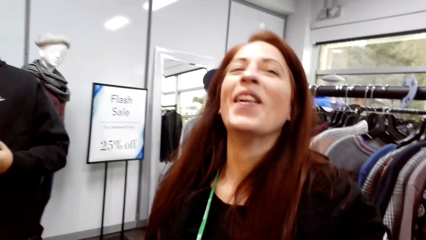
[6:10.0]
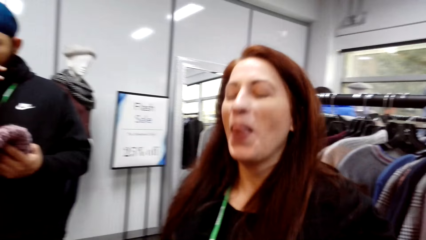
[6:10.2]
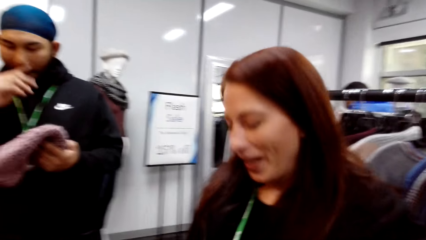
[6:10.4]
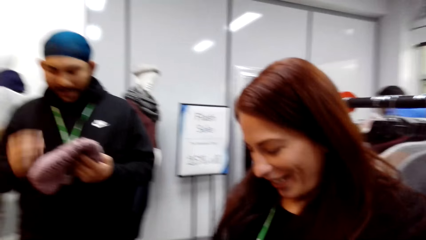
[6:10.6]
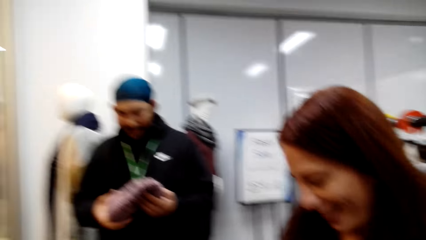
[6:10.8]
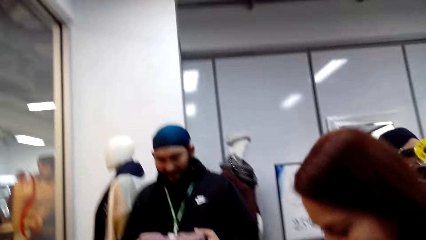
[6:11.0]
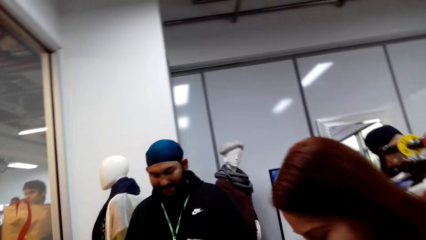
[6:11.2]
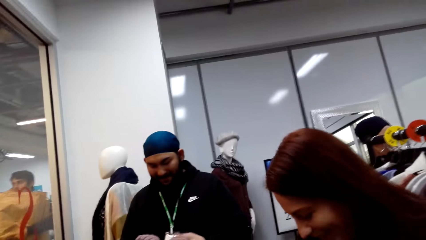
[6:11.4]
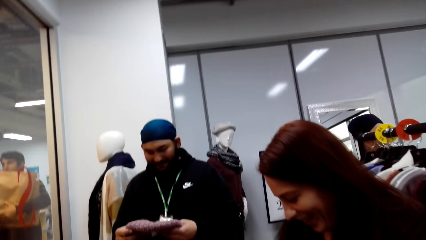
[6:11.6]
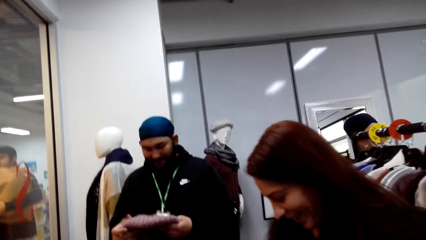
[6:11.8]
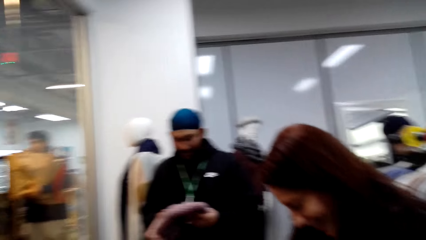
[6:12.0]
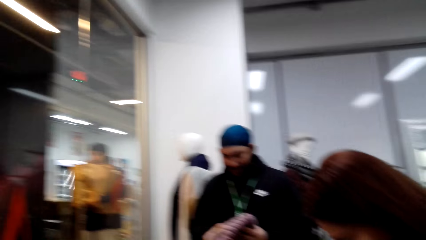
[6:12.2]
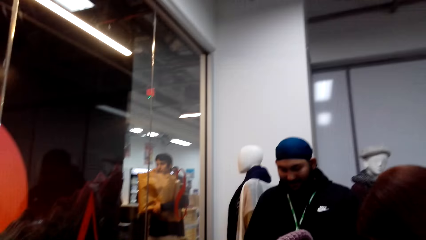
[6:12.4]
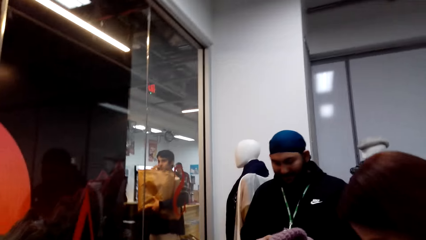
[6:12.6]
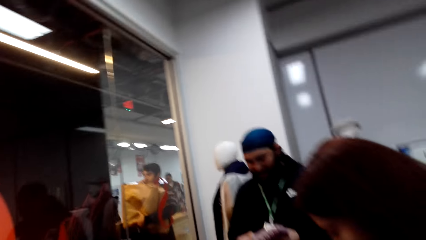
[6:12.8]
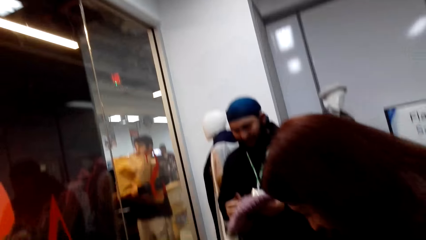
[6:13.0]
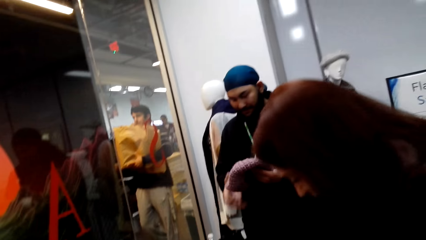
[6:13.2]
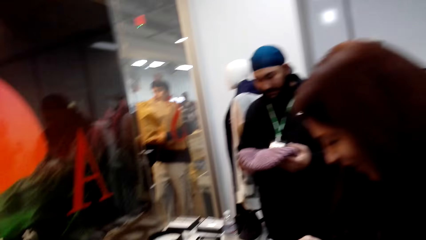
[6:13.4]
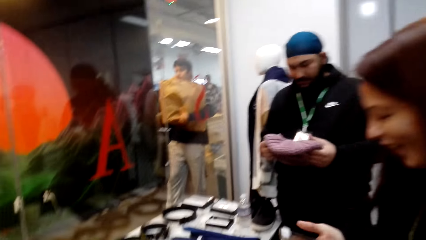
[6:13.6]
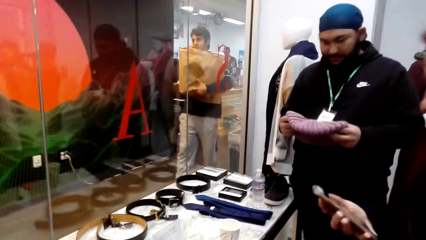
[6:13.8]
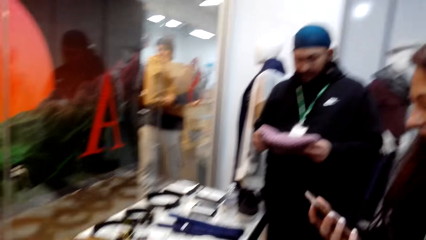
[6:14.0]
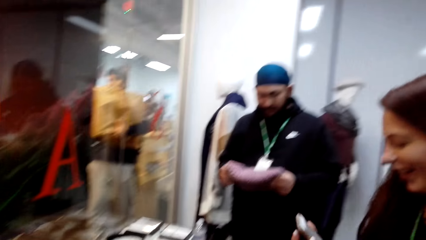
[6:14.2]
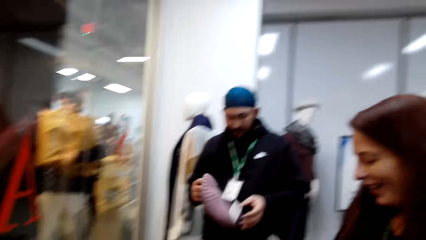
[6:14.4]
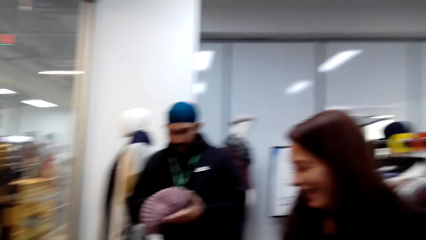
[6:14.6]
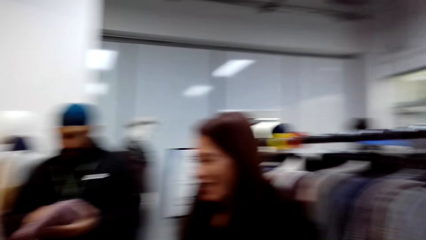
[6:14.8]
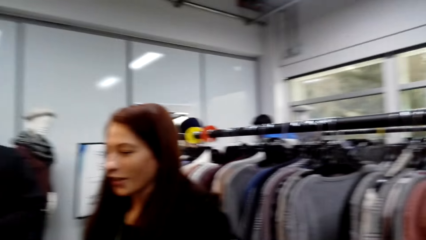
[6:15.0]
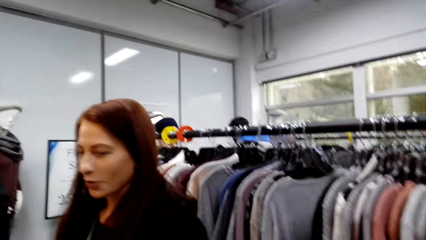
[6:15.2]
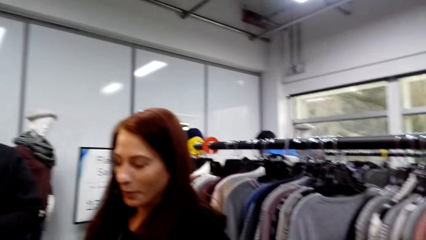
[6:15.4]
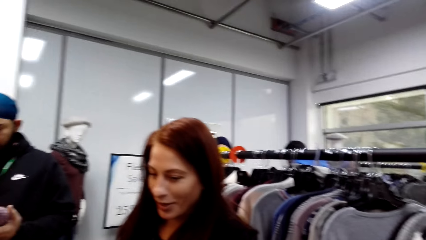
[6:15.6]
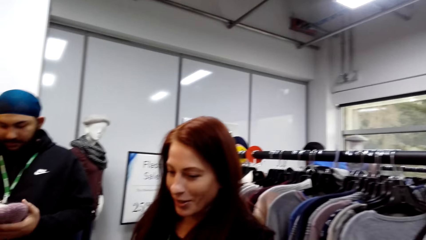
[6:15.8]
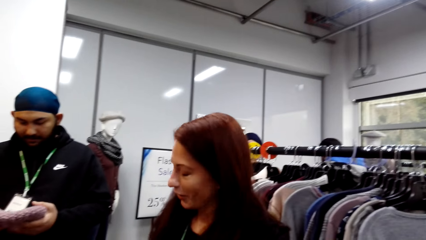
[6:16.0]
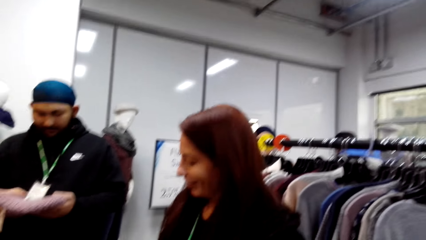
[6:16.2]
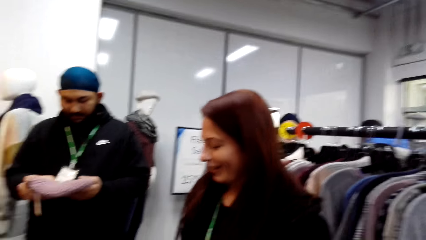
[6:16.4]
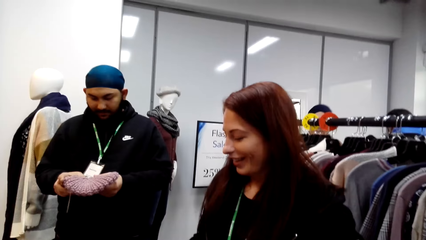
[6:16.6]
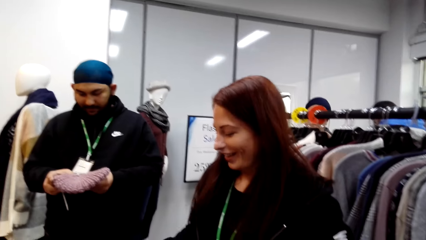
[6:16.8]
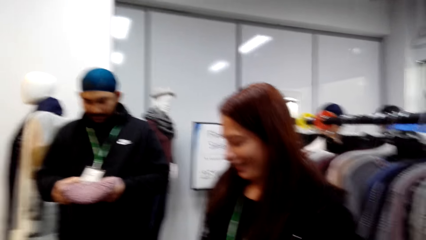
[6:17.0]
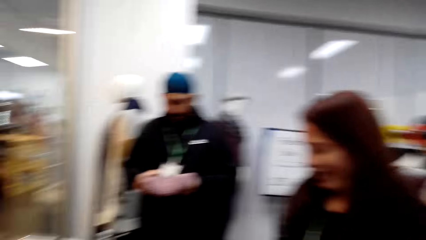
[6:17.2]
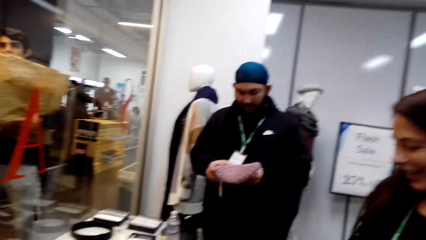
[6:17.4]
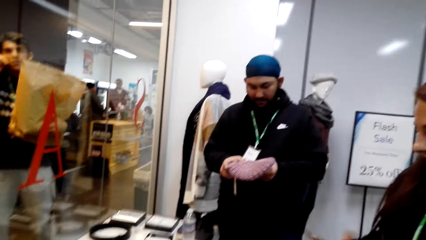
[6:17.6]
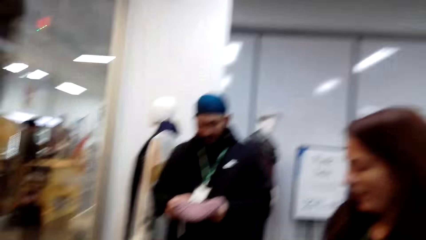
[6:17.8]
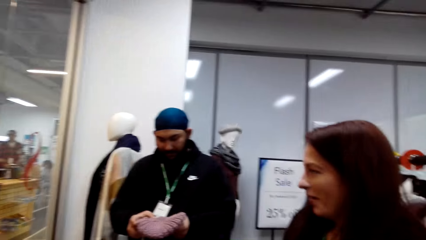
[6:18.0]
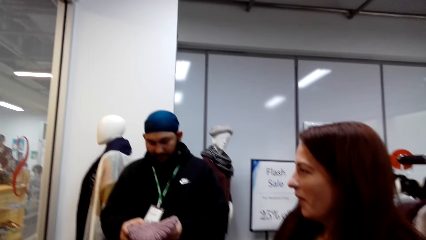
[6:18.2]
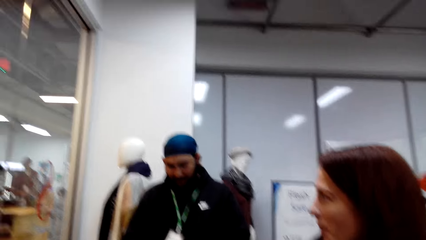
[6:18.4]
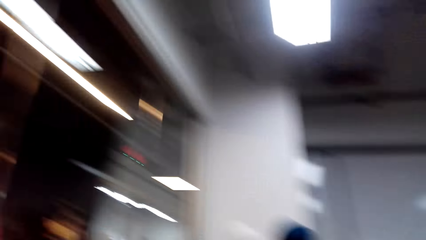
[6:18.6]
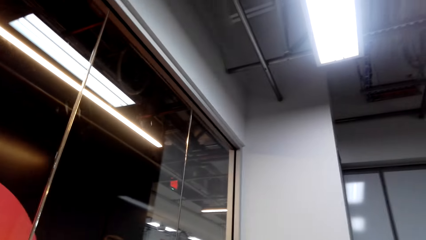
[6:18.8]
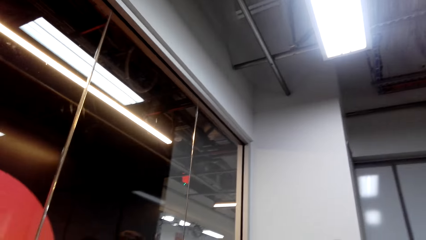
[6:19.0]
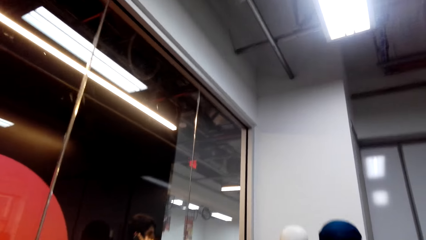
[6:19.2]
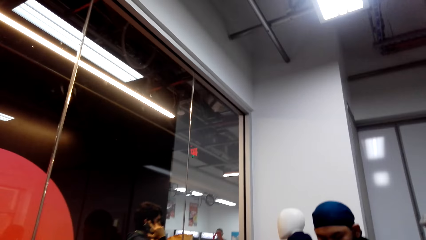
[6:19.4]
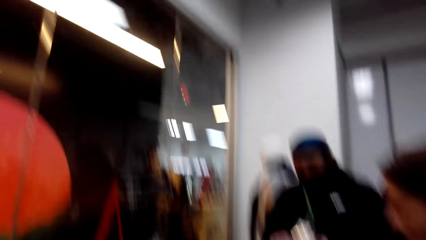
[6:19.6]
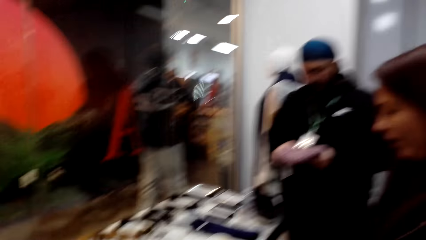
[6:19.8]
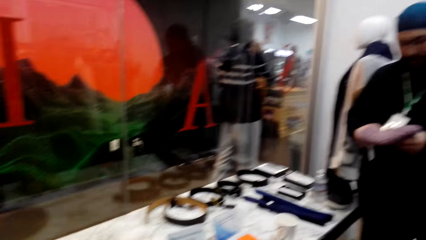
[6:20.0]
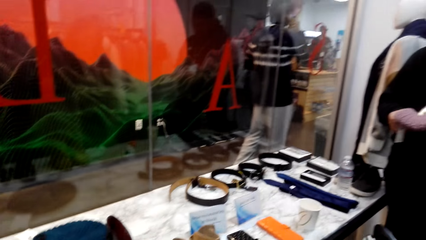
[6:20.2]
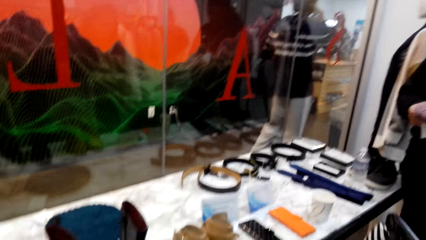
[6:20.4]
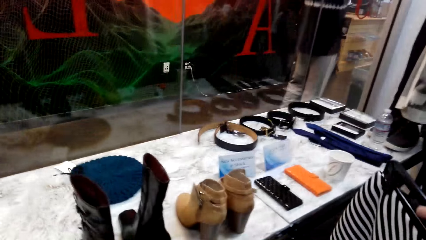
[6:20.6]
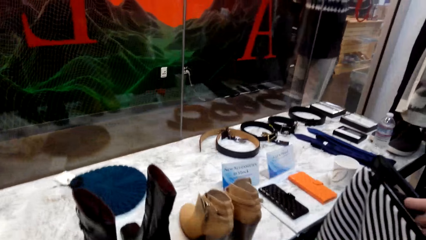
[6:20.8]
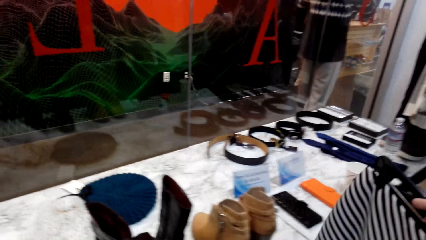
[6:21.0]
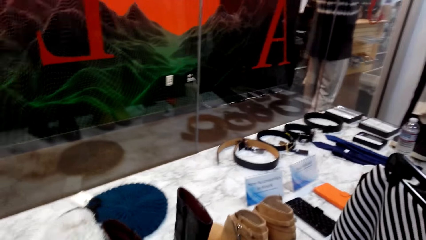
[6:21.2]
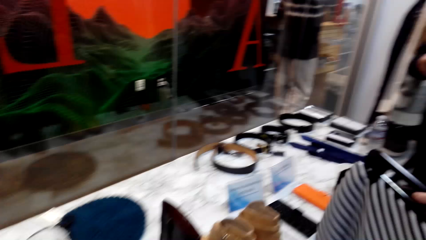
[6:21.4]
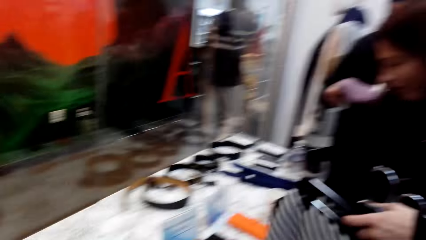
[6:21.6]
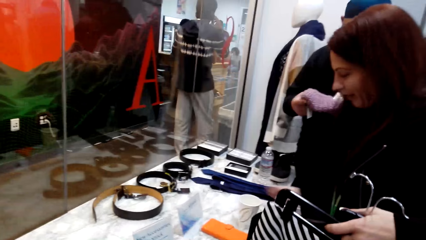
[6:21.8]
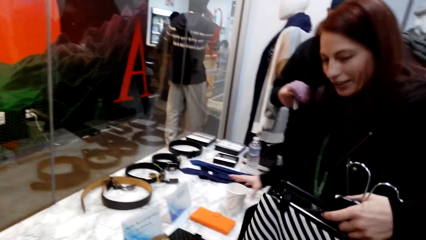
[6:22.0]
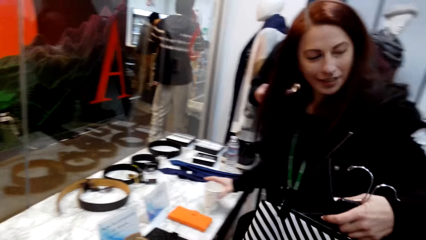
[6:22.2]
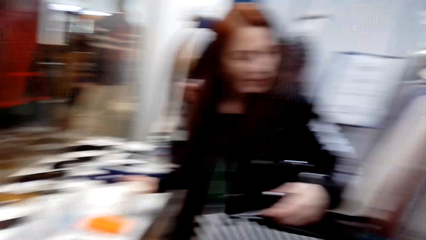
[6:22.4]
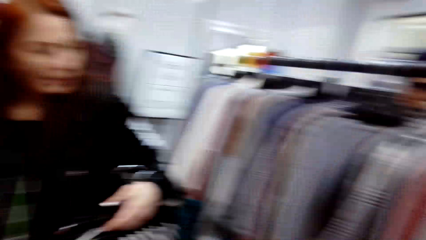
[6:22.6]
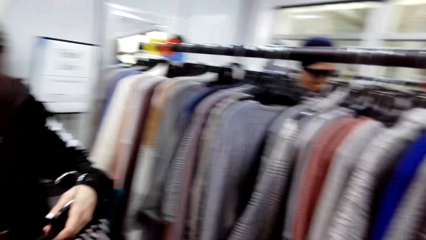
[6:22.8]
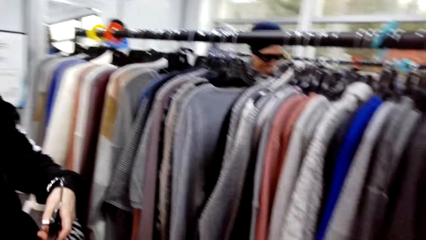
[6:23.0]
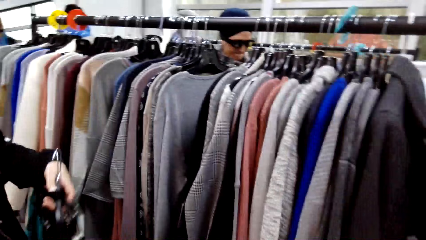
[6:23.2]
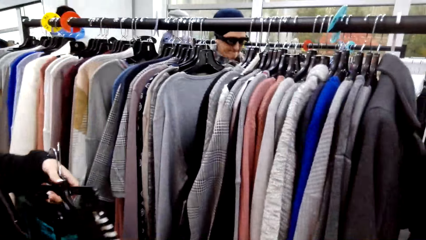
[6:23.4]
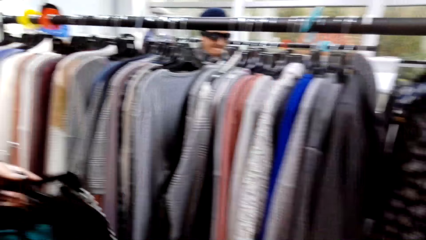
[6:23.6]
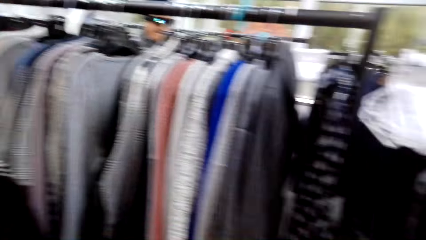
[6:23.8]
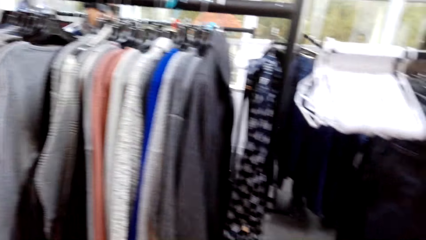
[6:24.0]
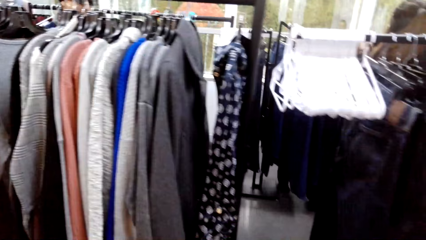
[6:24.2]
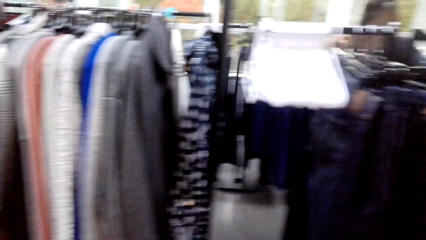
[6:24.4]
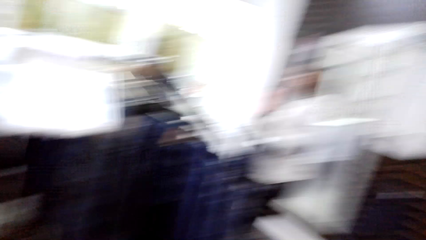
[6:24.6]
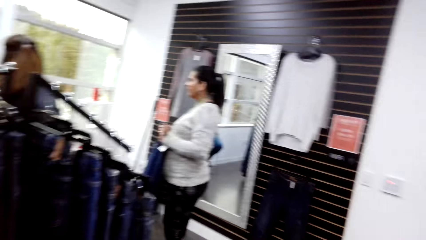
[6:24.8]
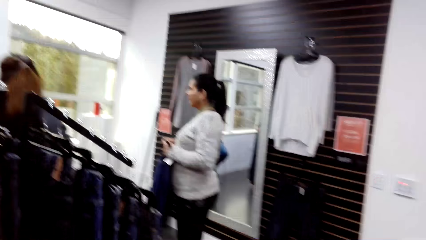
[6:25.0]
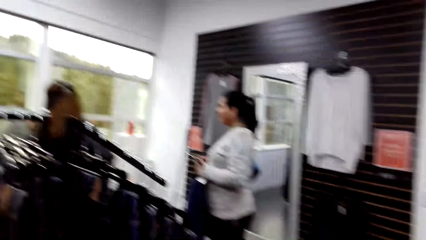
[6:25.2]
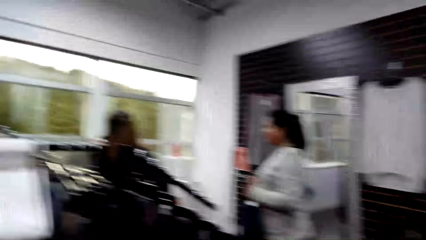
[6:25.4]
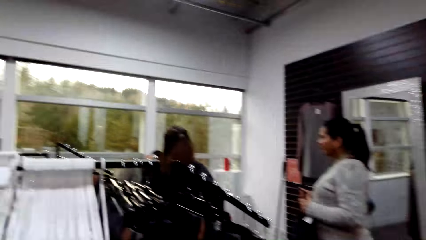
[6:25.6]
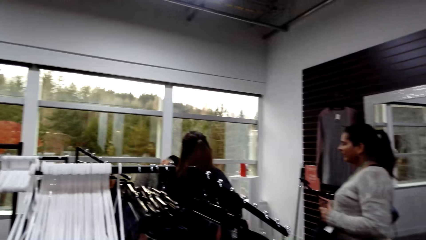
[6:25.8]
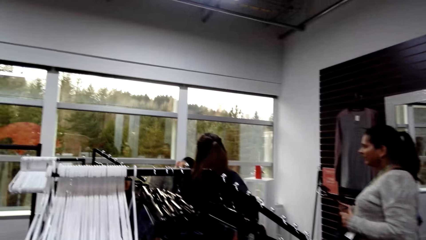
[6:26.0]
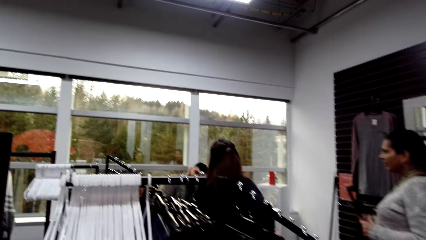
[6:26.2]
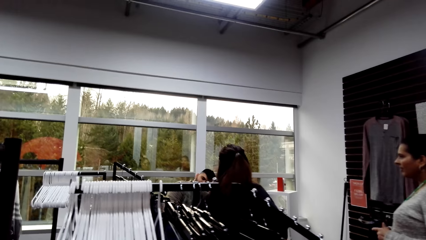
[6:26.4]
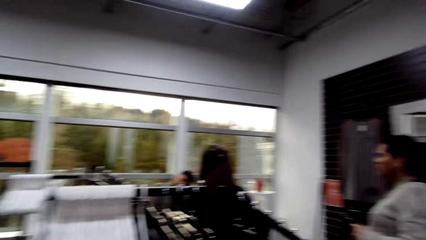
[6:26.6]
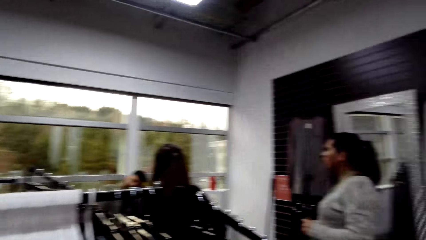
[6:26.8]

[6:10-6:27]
The camera wearer laughs. A woman laughs. The camera wearer looks around. They look at the clothes.
